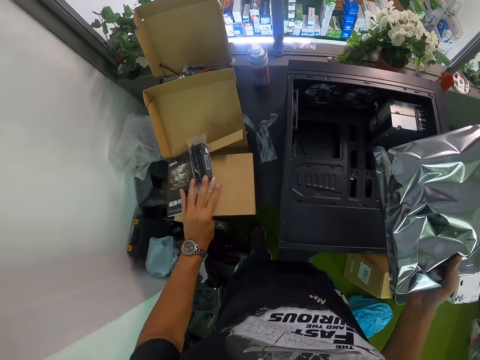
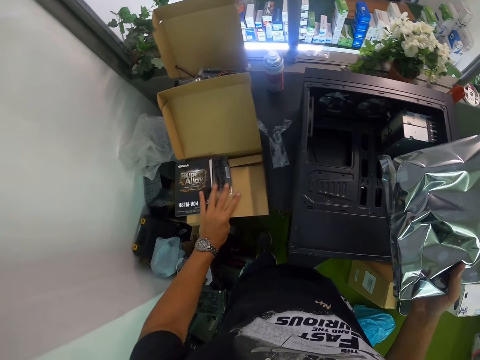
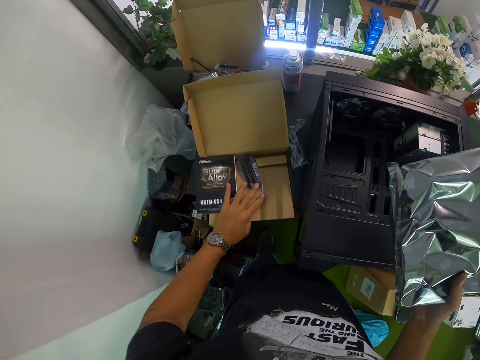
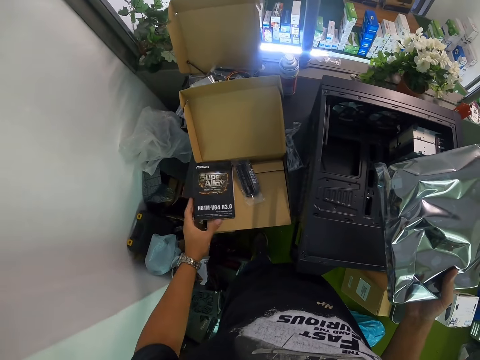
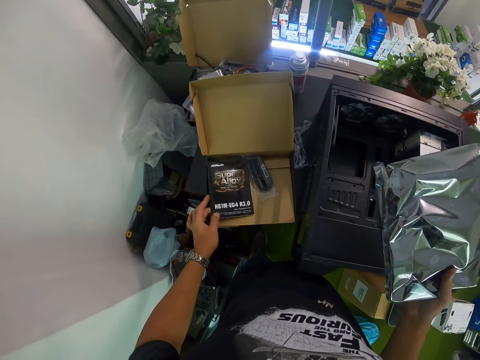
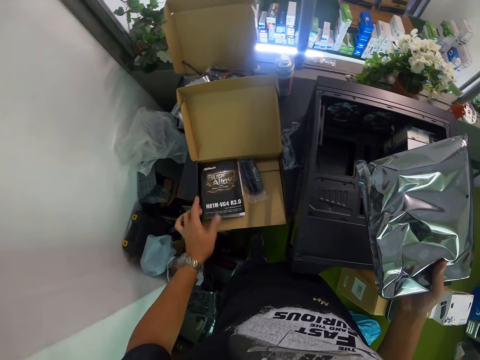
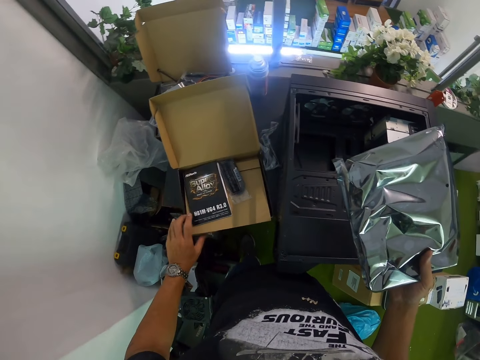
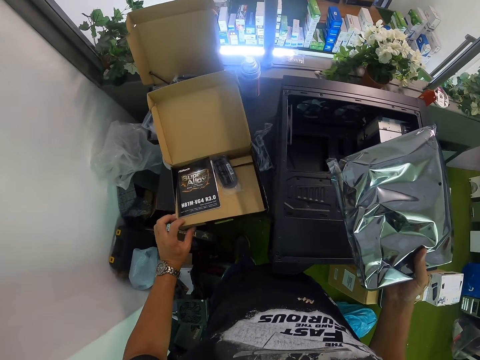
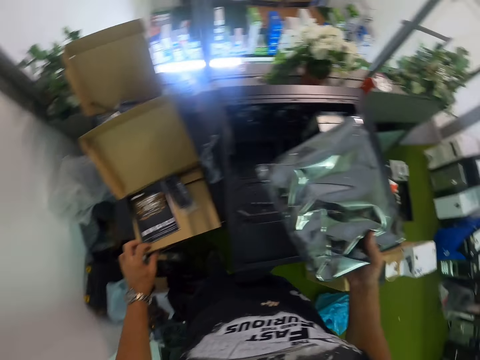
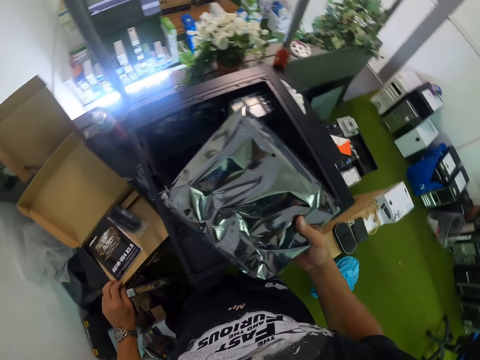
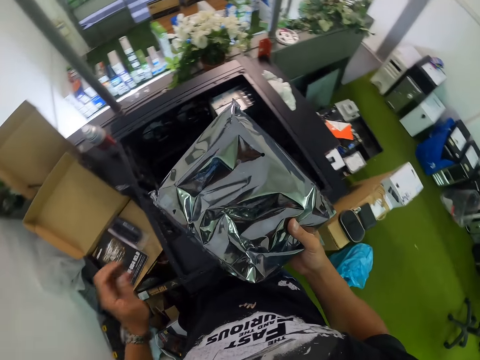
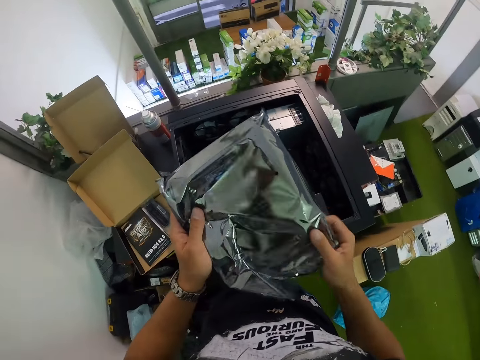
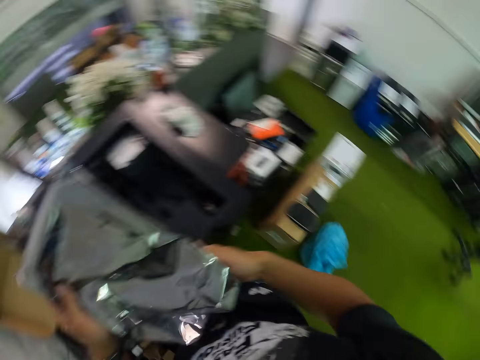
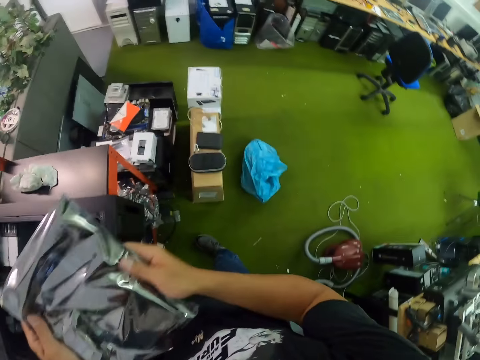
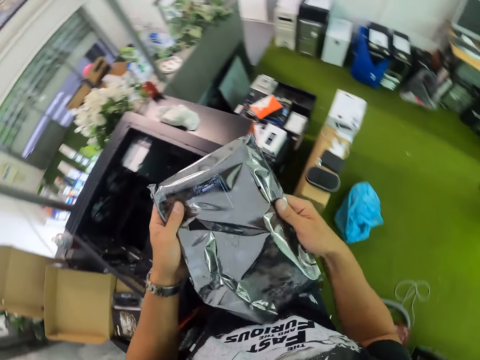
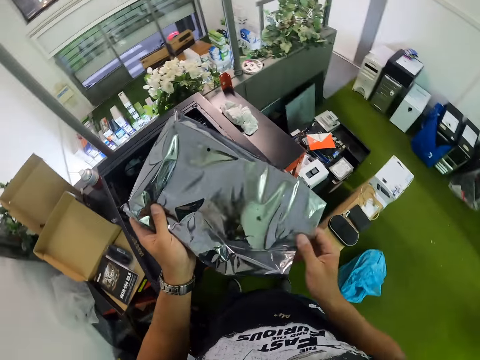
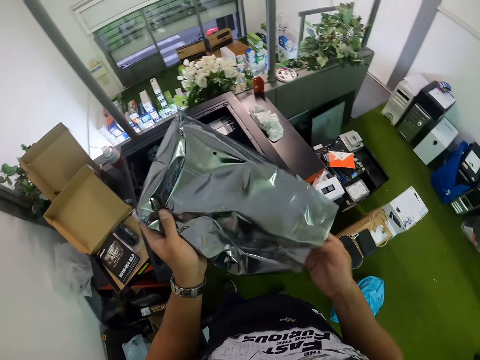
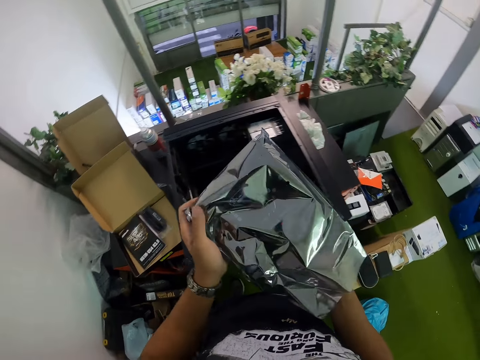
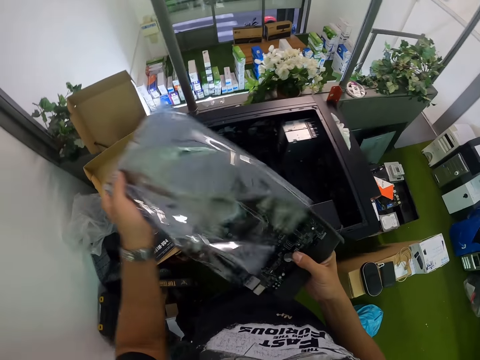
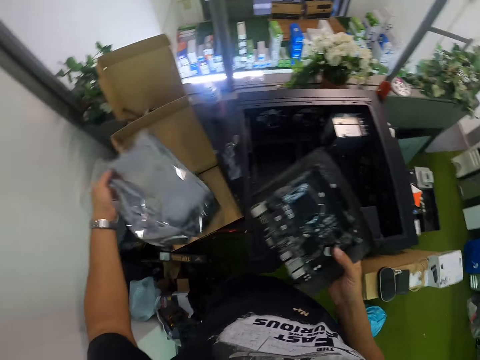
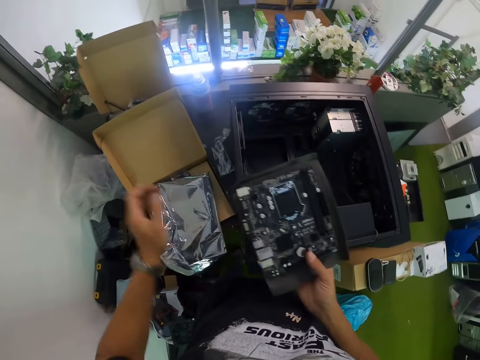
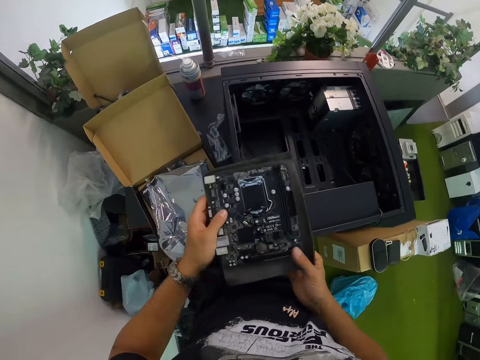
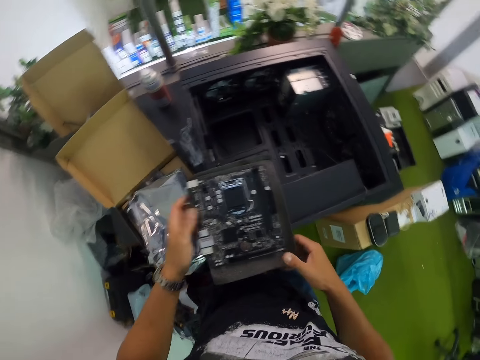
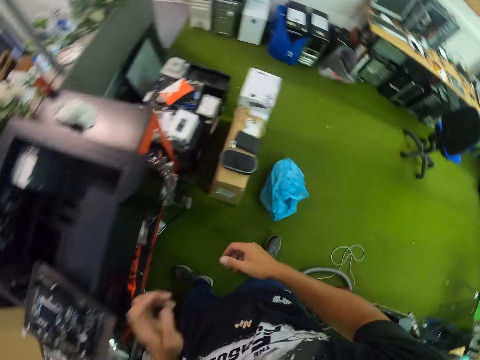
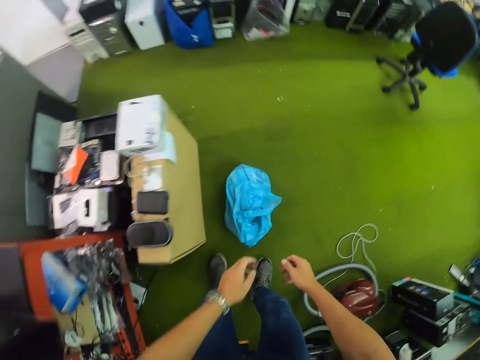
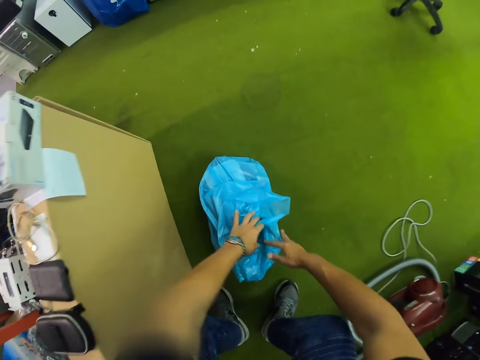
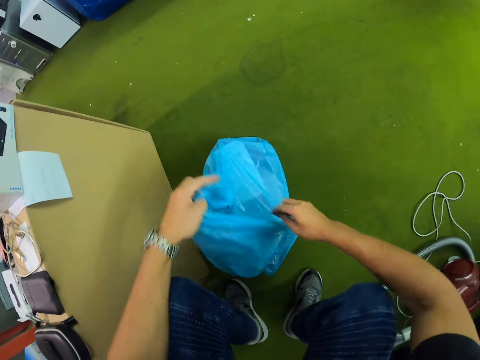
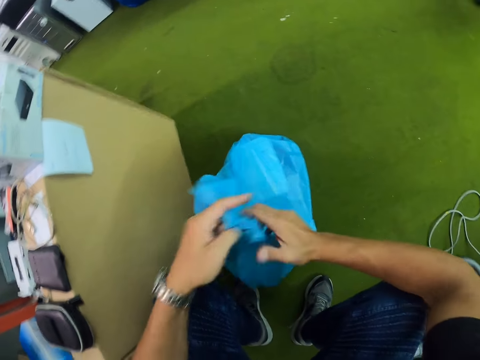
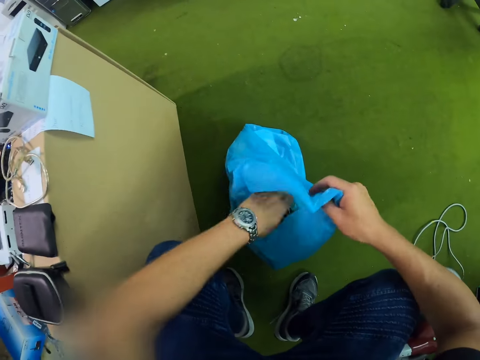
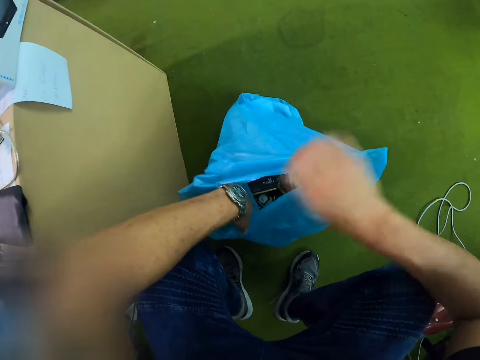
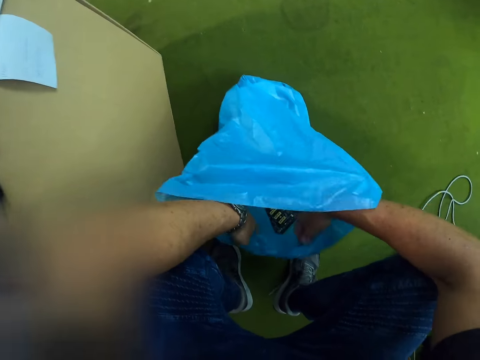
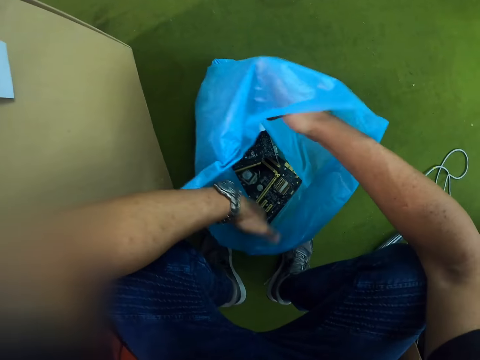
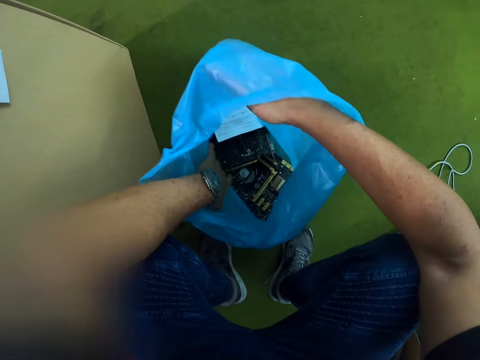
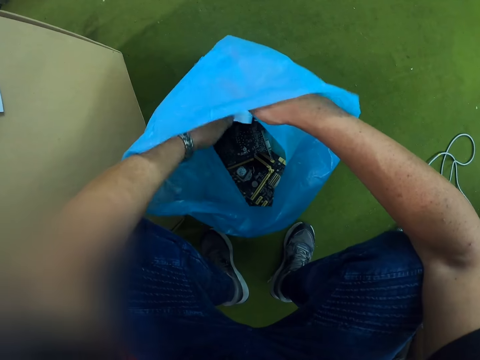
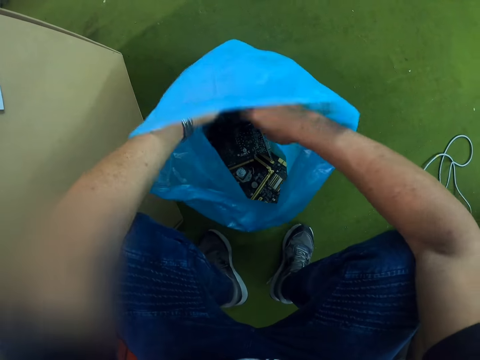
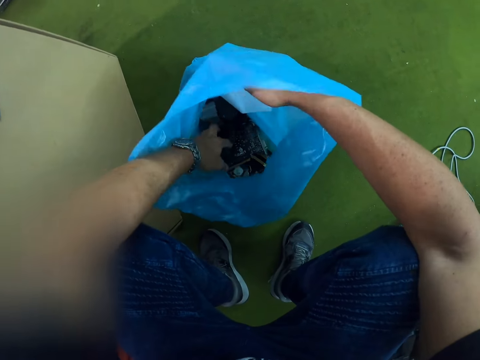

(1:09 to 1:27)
The camera wearer holds the motherboard with both hands. He removes the motherboard from the case with his right hand. He drops the motherboard case on the pack with his left hand. He holds the motherboard with both hands. He drops the motherboard in his hands on the desktop. He opens a blue bin bag on the floor with both hands. He checks through the blue bin bag on the floor with both hands.

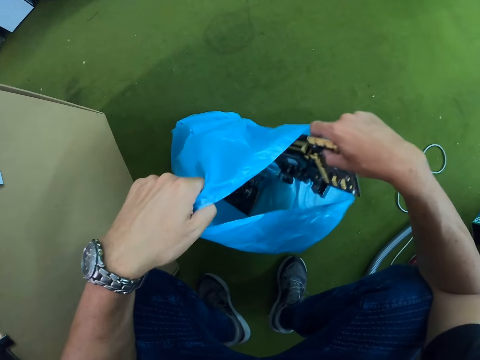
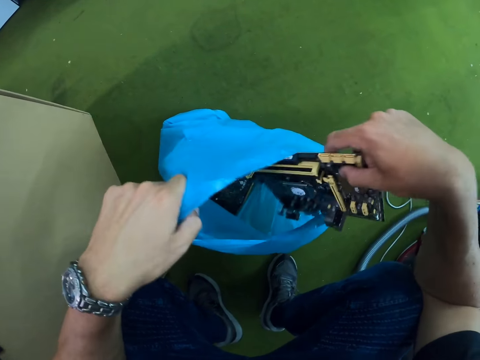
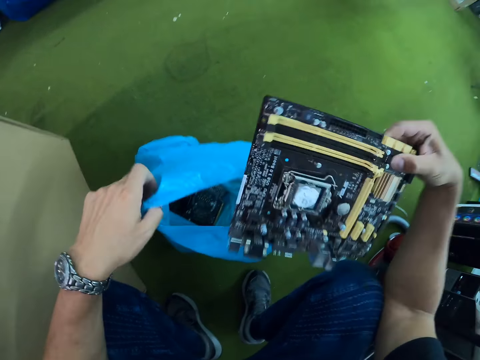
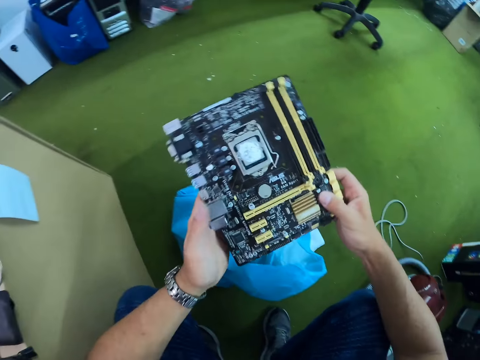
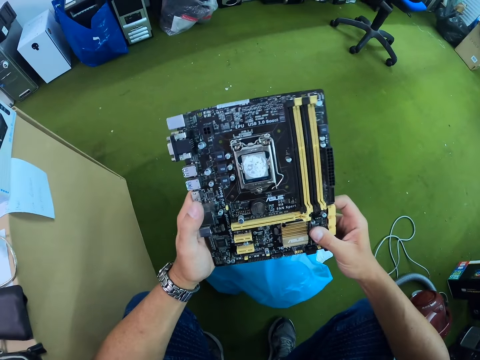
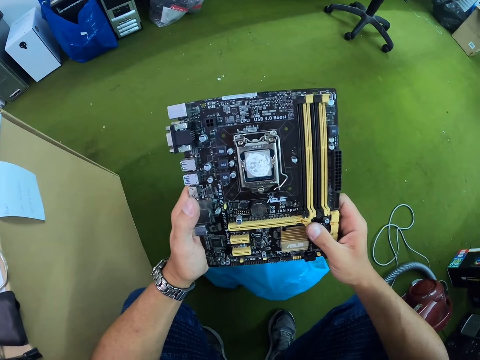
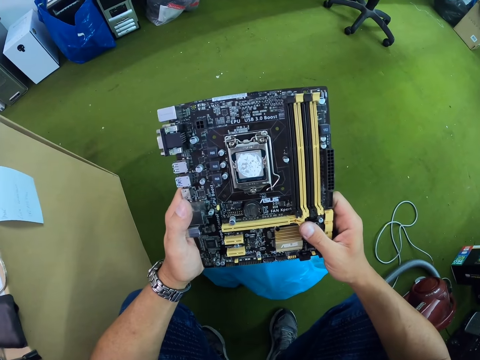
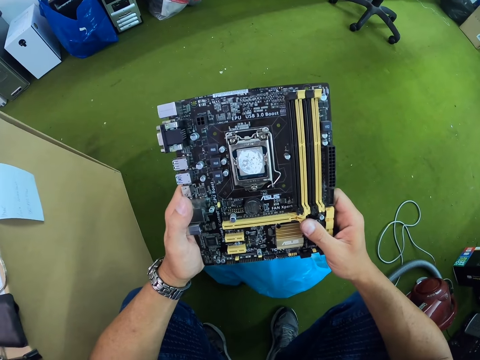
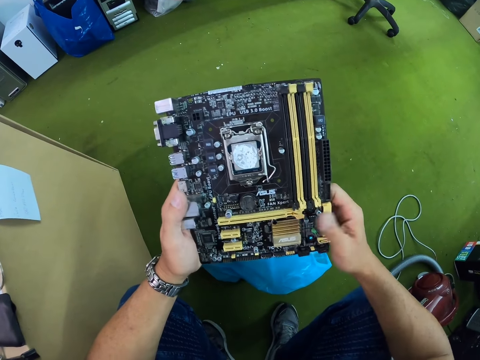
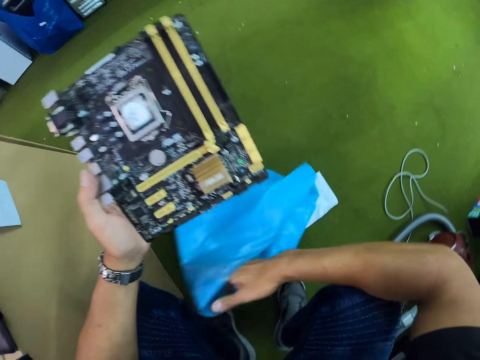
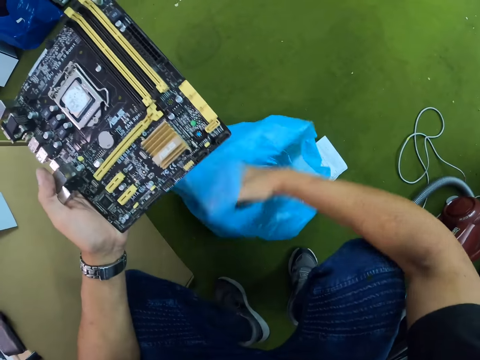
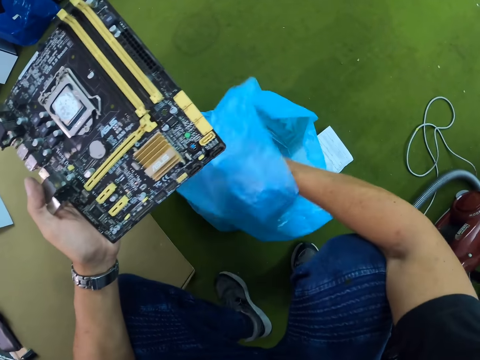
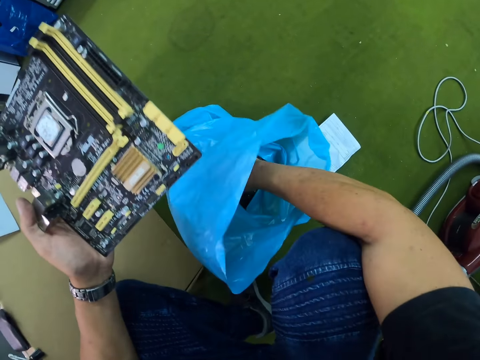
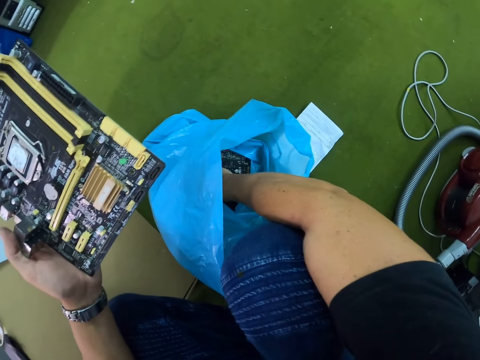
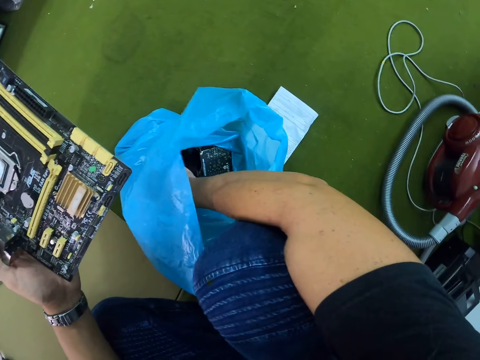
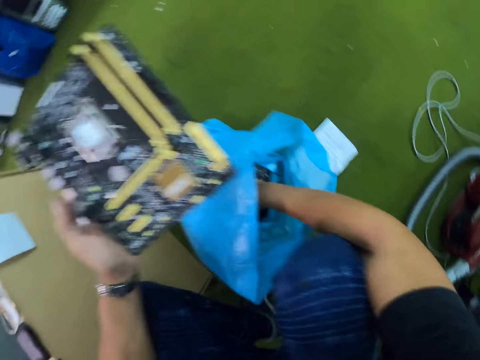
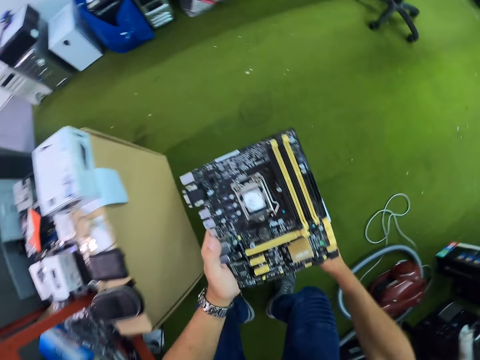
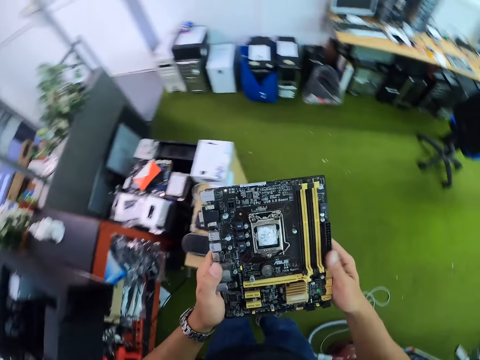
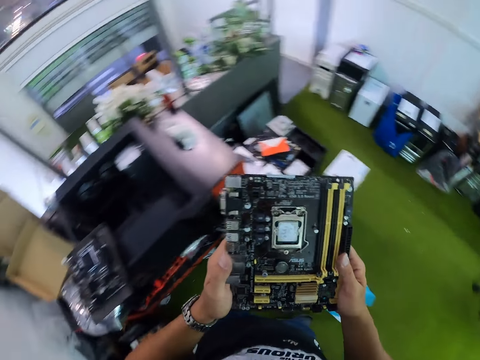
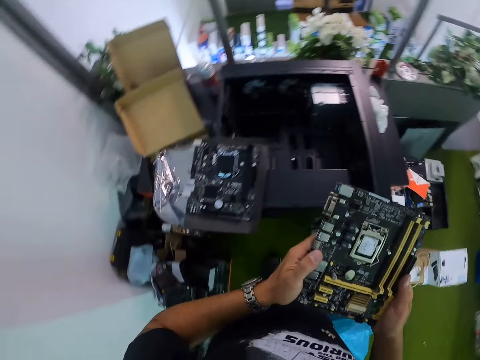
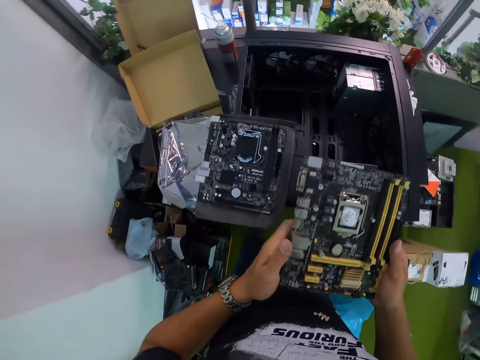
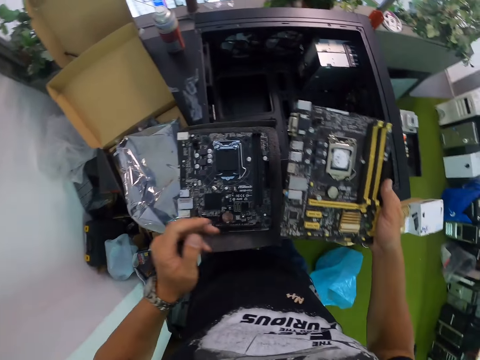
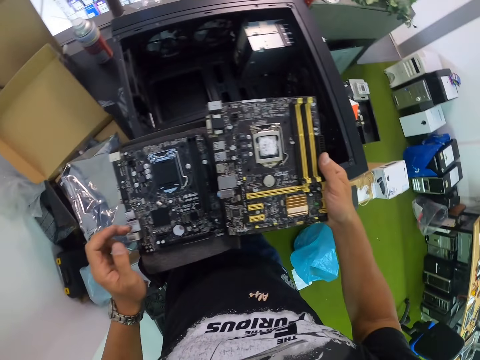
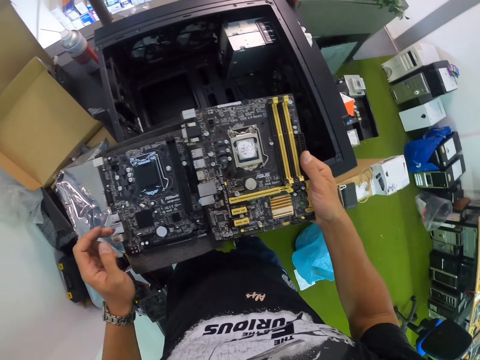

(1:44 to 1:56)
The camera wearer takes out a printer part. He holds the motherboard with both hands. He stares at the motherboard in his hands. He holds the motherboard with his left hand and opens the blue bin bag with his right hand. He checks through the blue bin bag on the floor with his right hand. He holds the motherboard with both hands. He walks to the printer. He removes his left hand from the motherboard. He holds the motherboard board in his right hand beside the motherboard on the desktop.
